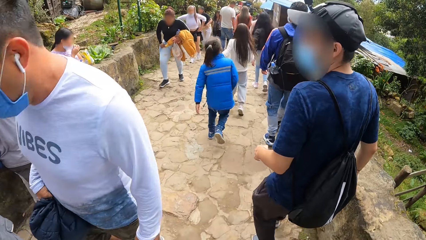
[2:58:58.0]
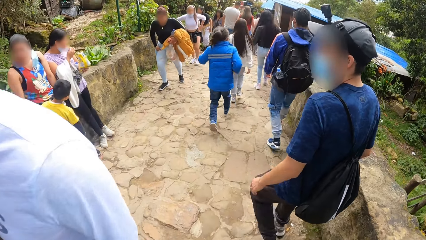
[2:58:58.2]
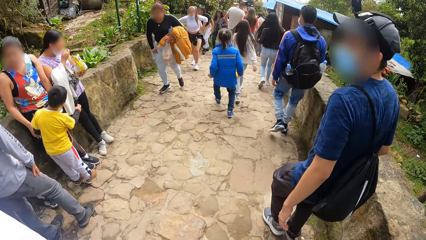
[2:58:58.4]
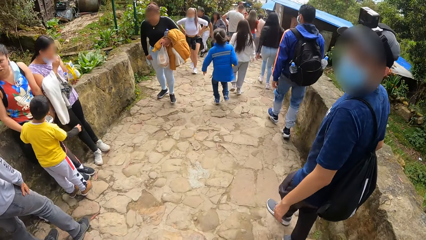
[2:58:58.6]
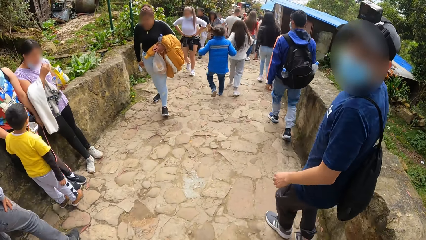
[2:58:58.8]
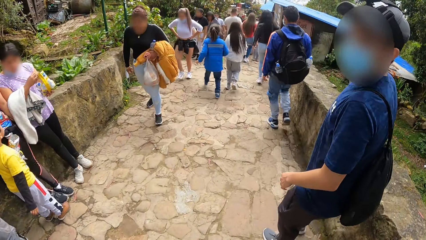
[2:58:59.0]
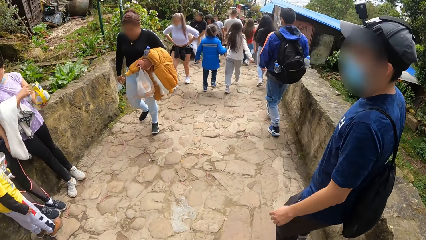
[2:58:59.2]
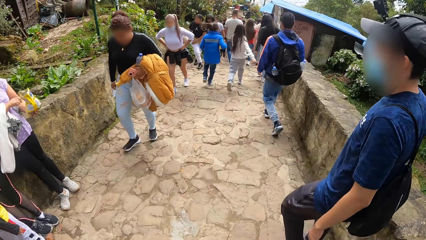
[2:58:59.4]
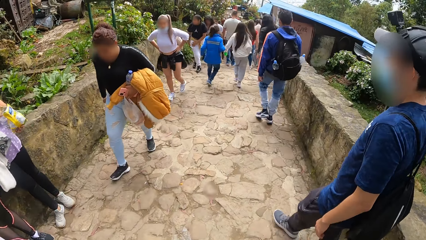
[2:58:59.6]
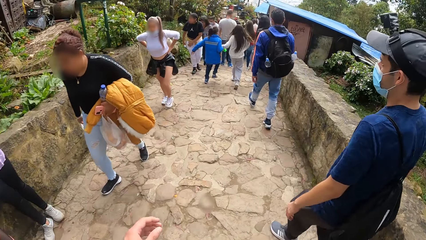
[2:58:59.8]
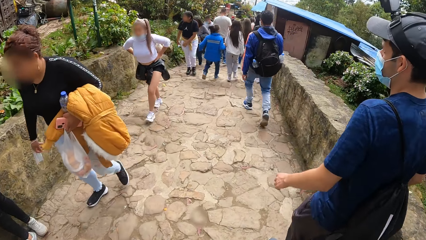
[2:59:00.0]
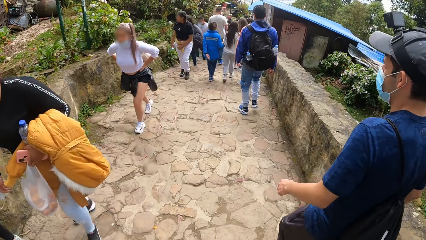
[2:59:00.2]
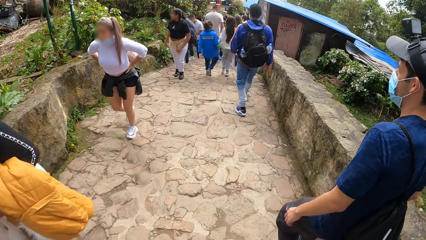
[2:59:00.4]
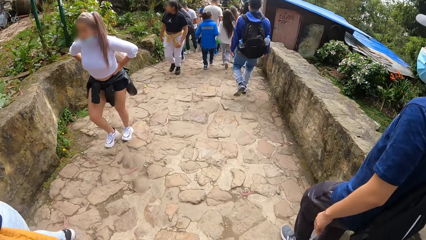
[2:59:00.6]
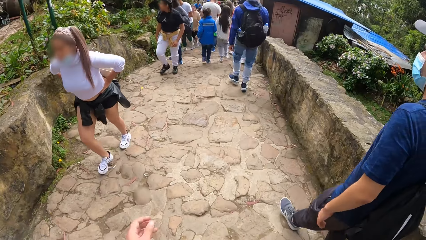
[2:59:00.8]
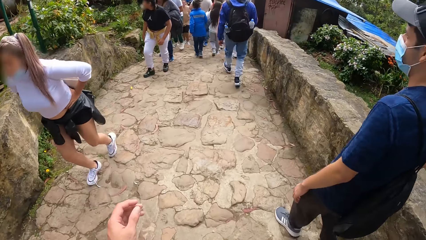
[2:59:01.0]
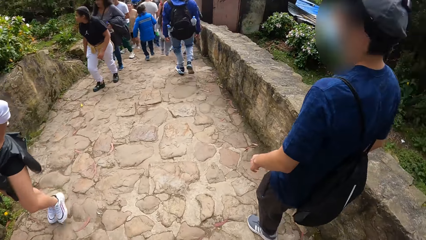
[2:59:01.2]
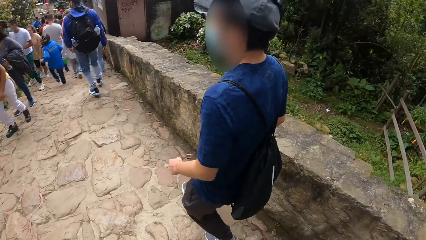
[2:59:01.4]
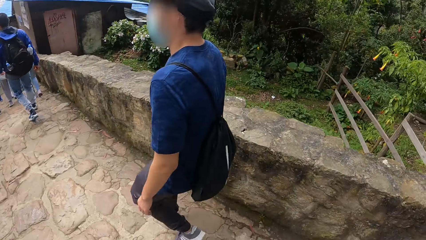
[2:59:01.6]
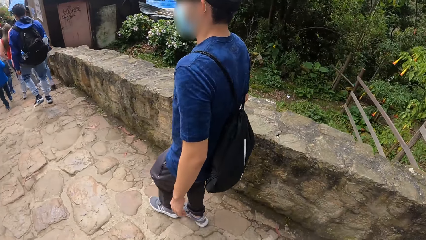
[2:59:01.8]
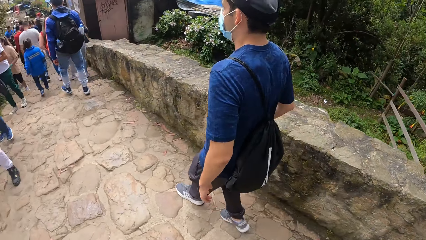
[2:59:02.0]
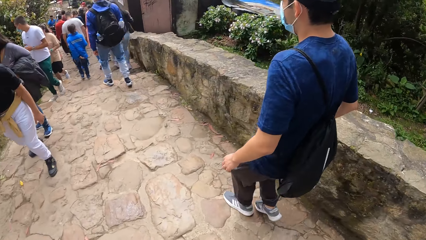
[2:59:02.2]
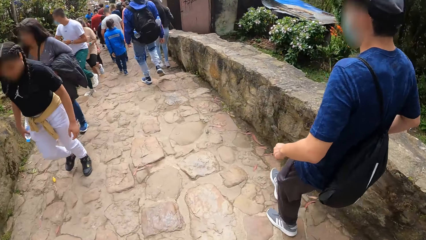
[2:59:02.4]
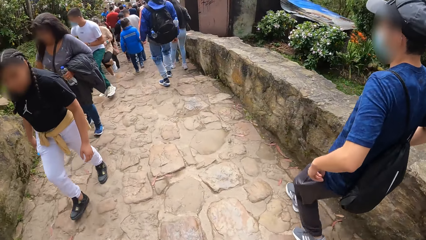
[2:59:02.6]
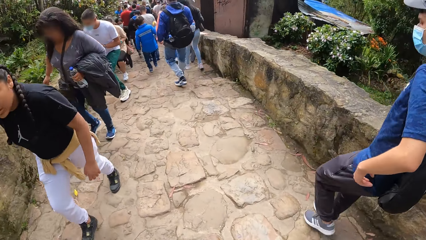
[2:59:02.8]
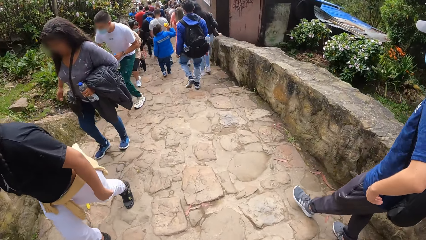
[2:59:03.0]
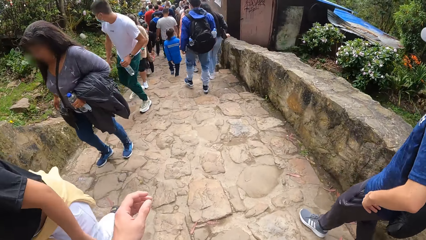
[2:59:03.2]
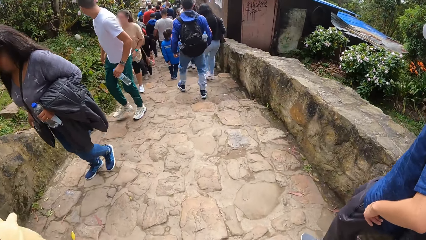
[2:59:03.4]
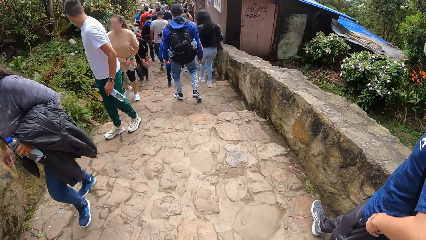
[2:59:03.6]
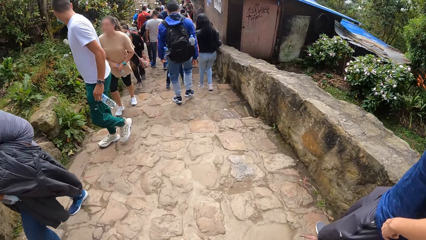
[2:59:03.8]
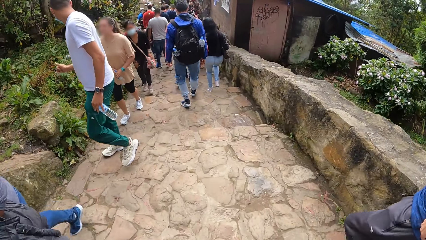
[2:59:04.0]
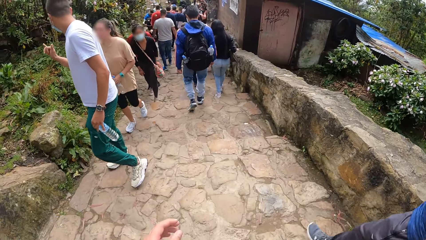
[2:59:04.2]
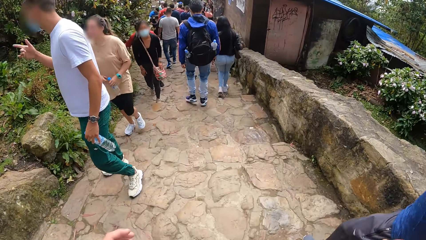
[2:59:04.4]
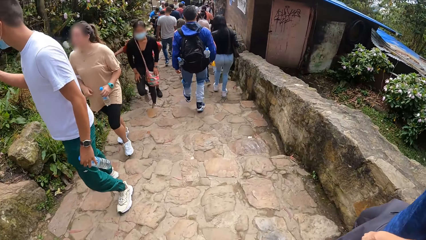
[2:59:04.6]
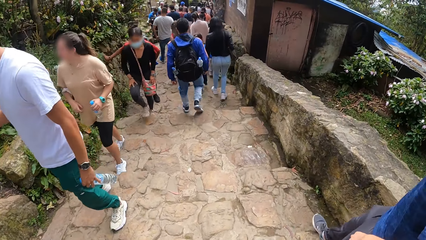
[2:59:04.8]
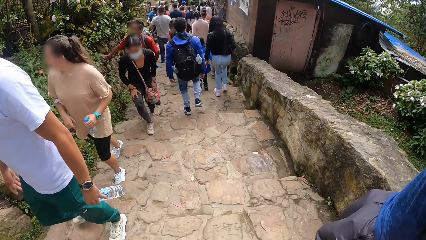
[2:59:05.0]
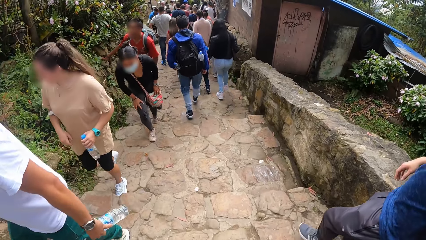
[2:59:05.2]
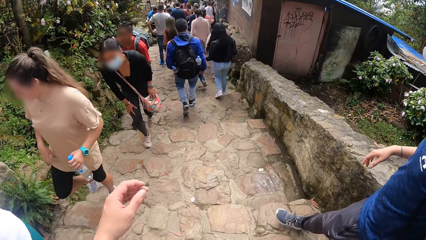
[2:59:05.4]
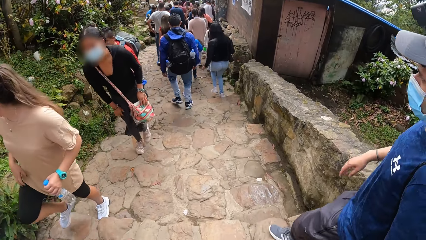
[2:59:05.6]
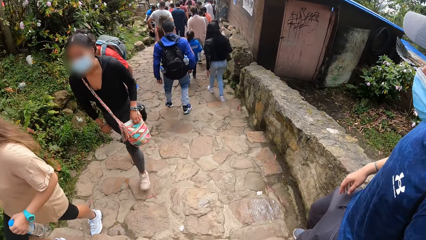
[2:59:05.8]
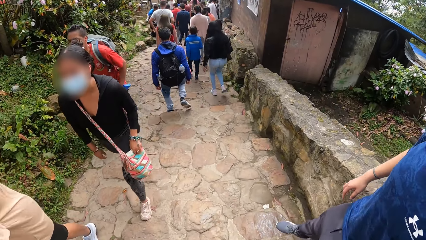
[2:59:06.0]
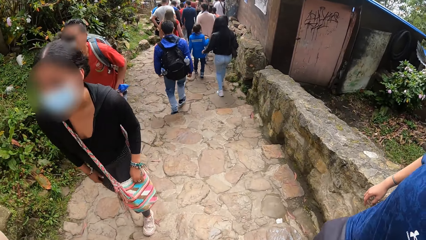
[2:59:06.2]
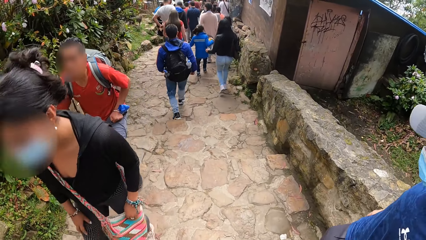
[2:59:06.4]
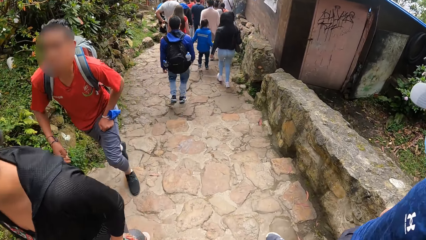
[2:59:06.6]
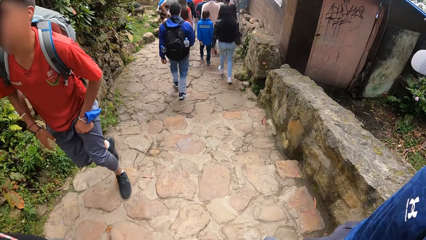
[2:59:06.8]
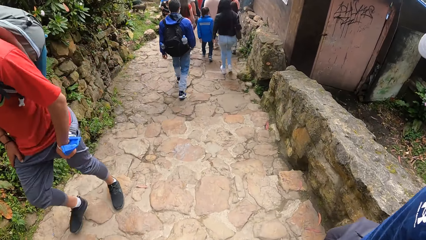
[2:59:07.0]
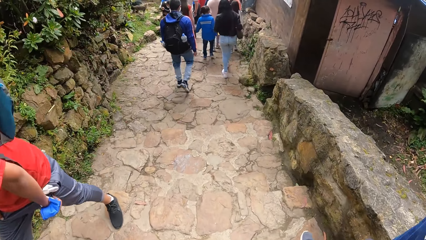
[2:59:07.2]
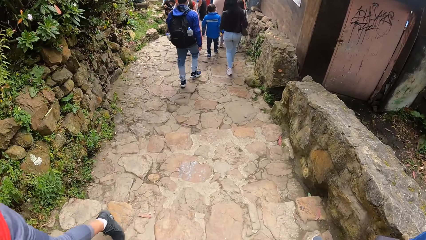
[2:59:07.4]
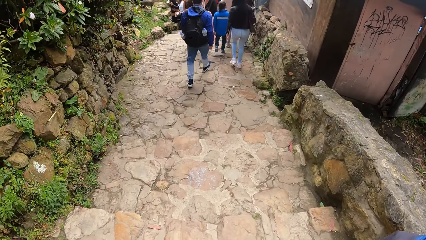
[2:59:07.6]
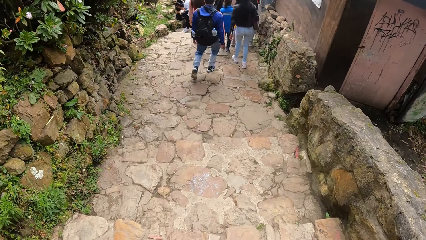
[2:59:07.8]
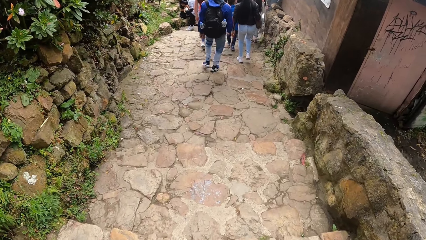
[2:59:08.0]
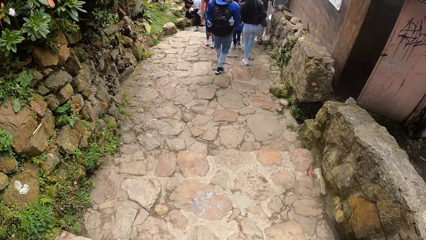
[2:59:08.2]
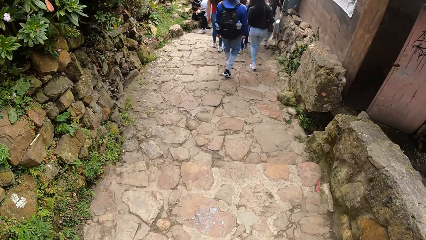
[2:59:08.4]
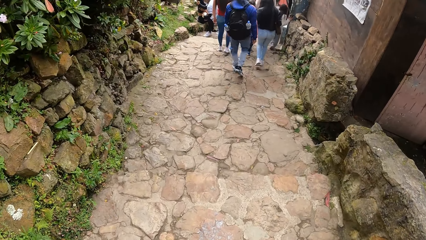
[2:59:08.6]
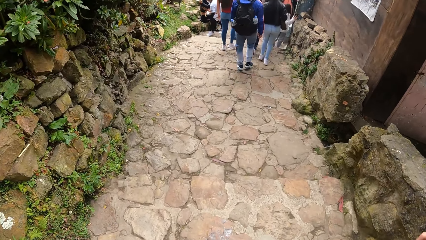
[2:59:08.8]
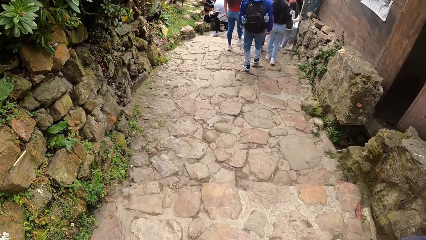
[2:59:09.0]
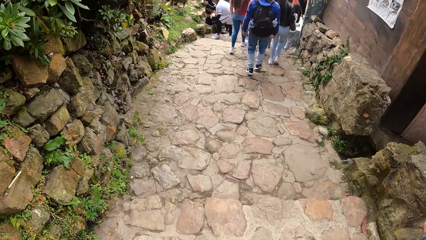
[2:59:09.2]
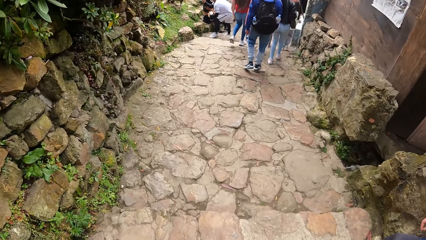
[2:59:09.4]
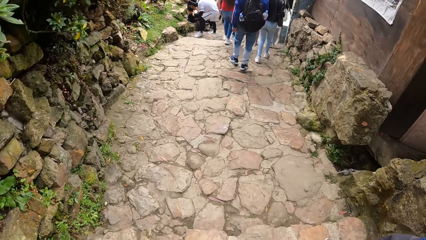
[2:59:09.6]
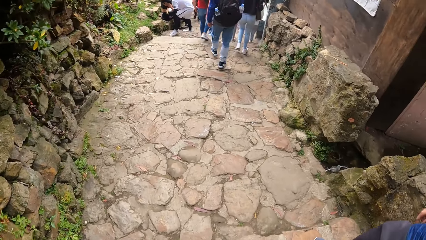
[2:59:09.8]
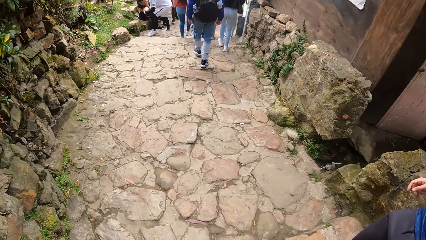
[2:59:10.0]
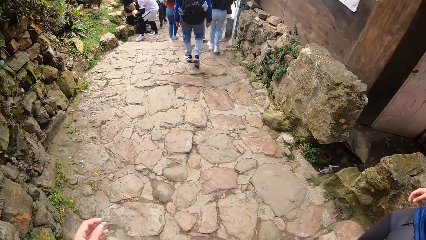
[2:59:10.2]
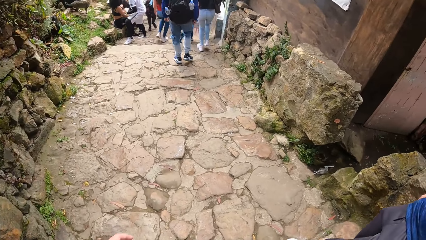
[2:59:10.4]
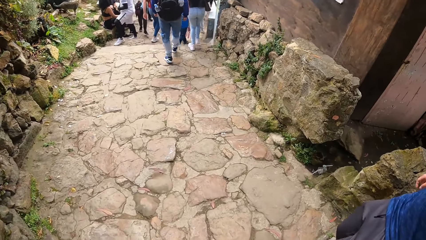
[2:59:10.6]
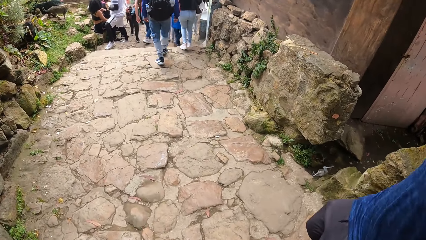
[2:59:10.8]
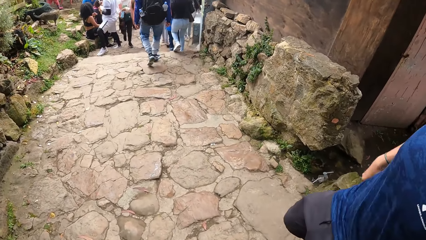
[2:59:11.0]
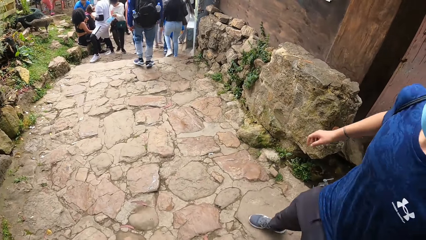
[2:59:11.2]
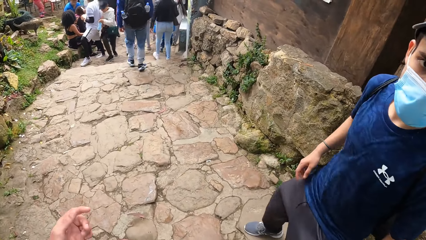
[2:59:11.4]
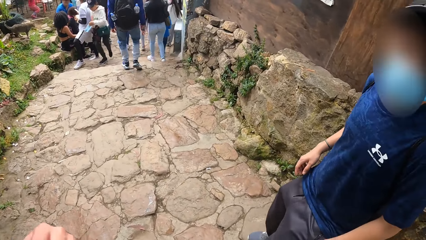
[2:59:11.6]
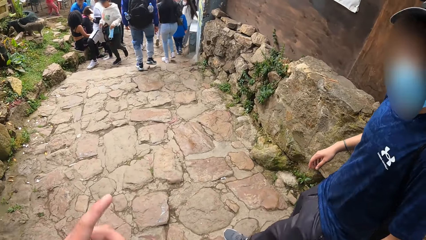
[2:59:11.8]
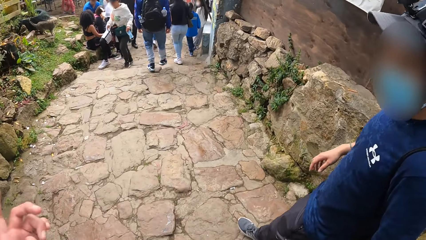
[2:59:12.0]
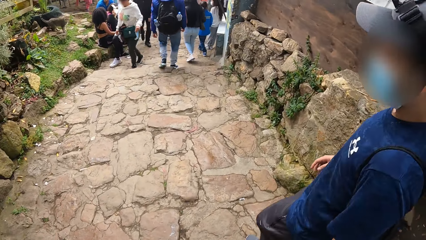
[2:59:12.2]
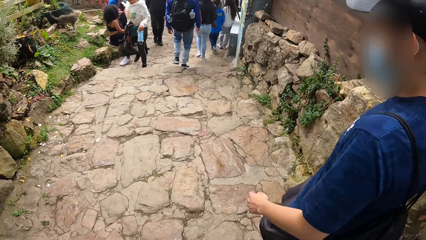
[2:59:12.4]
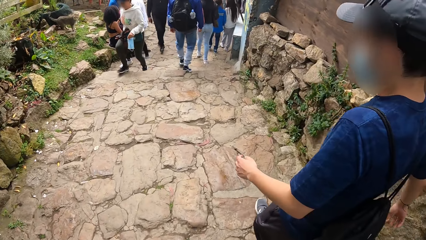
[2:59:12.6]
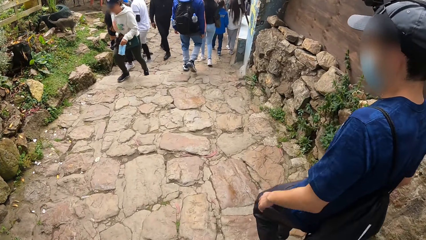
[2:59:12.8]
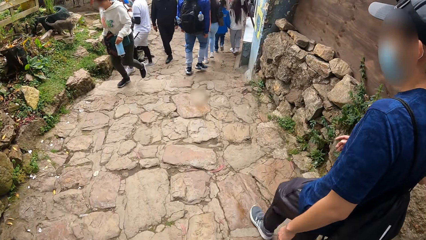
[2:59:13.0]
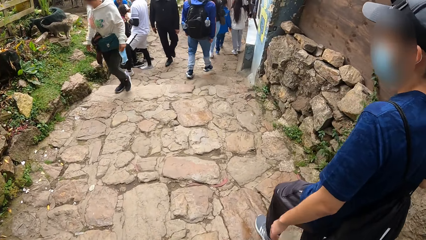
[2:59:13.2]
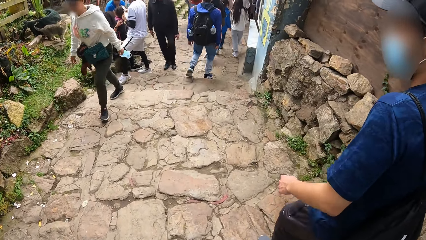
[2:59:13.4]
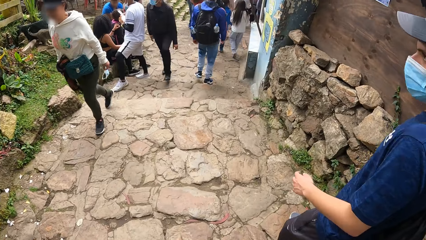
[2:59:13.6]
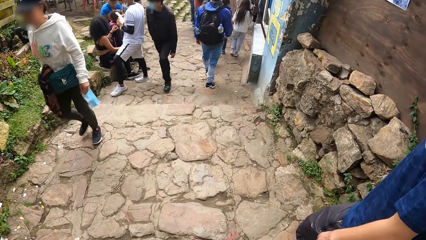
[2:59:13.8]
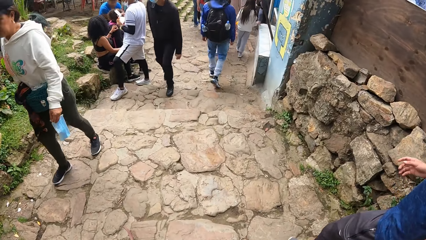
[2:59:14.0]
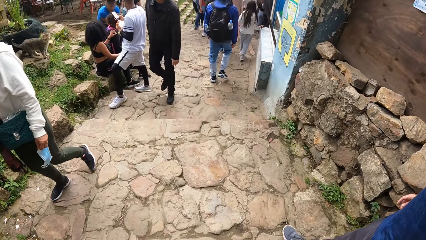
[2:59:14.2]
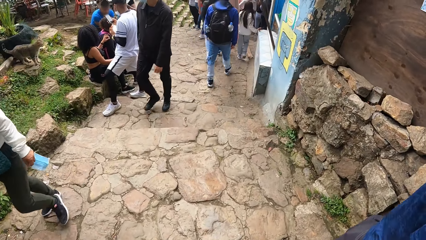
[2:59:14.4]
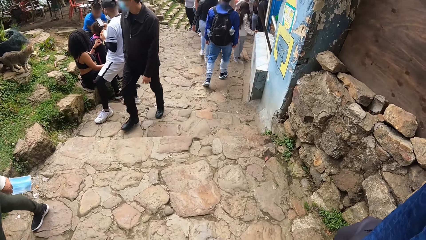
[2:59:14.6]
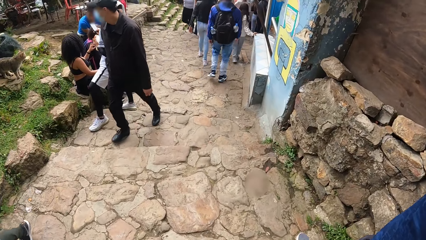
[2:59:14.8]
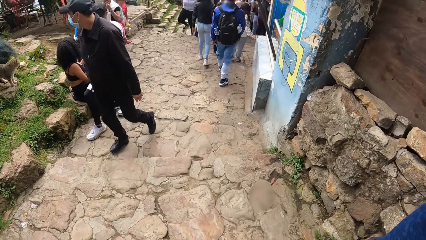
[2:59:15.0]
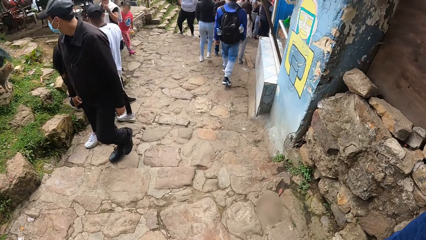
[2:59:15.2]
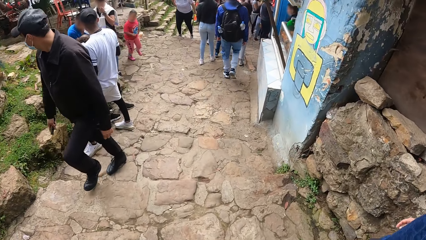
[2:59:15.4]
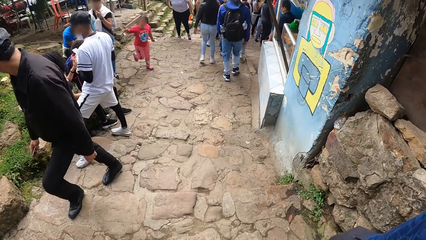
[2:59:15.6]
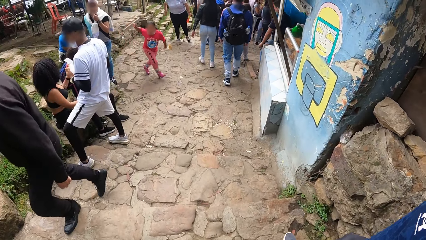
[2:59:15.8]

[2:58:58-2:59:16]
The camera wearer converses with a man. They walk on the pavement. They converse with the man.
